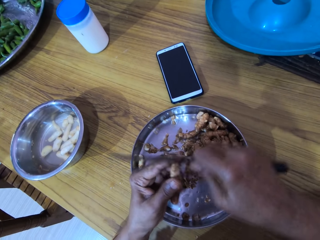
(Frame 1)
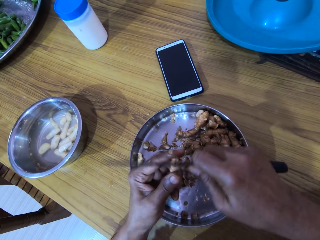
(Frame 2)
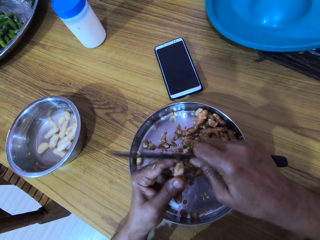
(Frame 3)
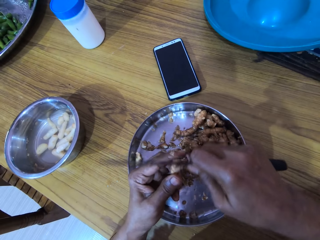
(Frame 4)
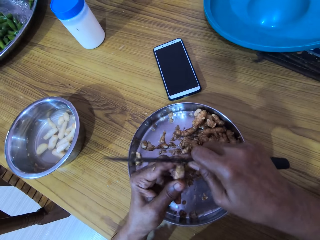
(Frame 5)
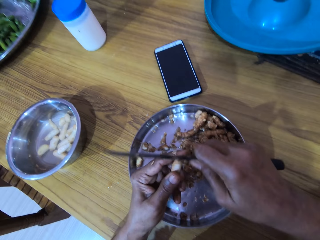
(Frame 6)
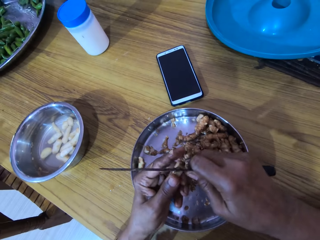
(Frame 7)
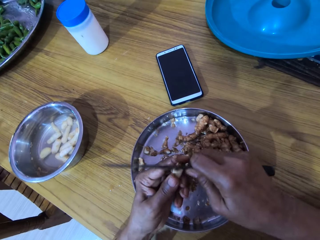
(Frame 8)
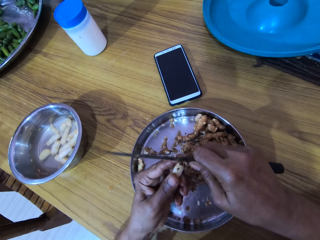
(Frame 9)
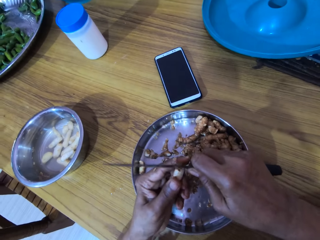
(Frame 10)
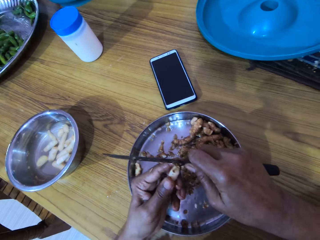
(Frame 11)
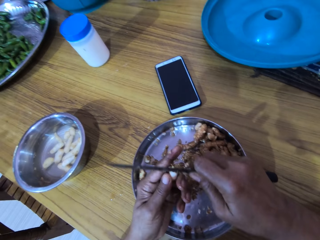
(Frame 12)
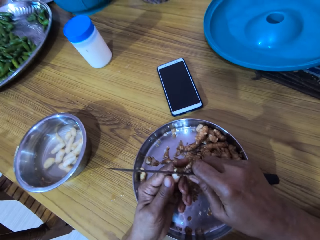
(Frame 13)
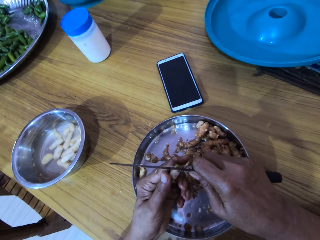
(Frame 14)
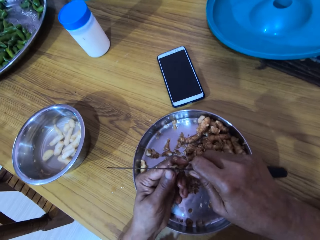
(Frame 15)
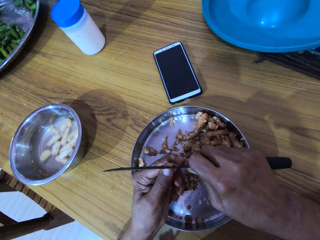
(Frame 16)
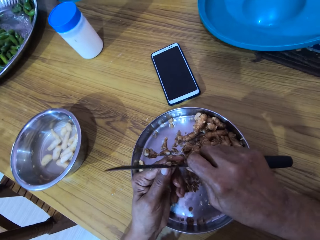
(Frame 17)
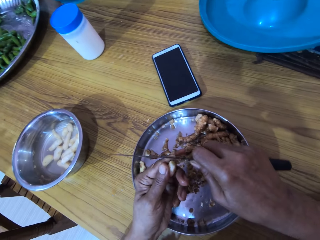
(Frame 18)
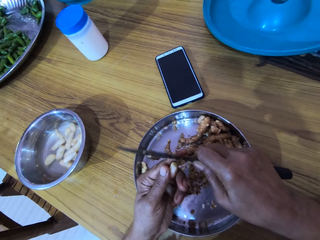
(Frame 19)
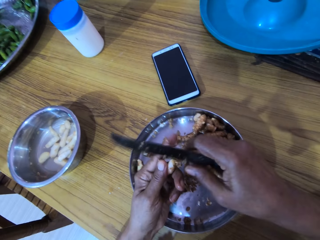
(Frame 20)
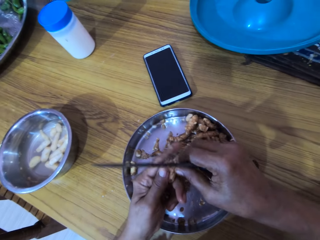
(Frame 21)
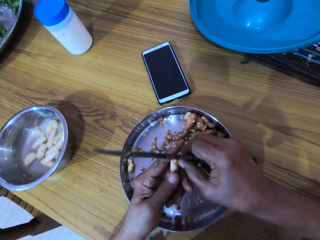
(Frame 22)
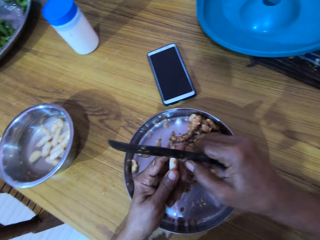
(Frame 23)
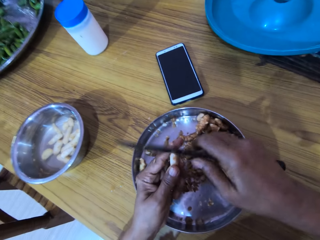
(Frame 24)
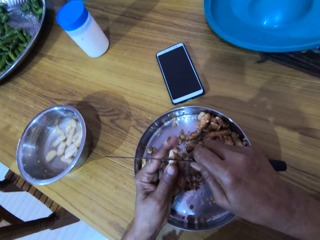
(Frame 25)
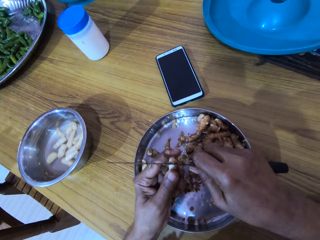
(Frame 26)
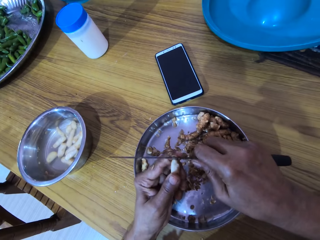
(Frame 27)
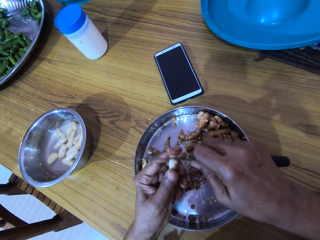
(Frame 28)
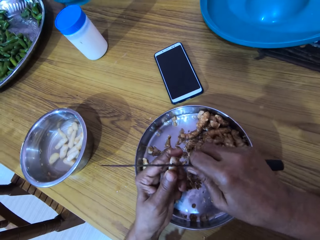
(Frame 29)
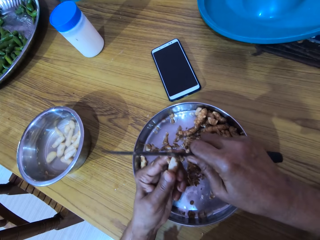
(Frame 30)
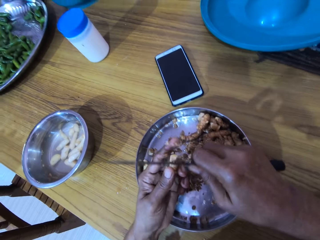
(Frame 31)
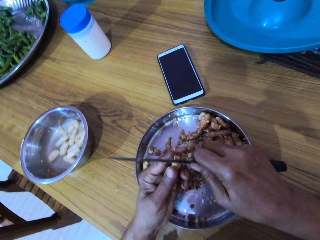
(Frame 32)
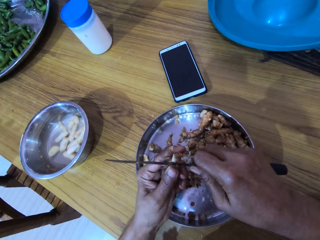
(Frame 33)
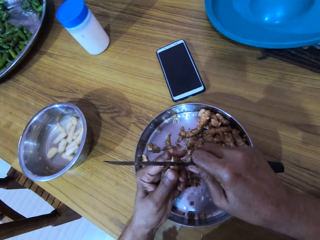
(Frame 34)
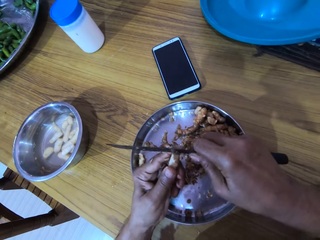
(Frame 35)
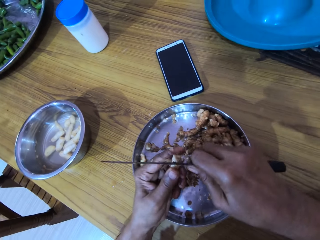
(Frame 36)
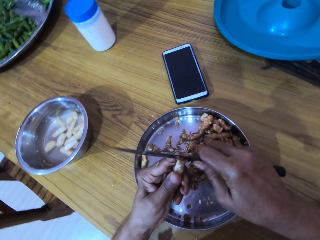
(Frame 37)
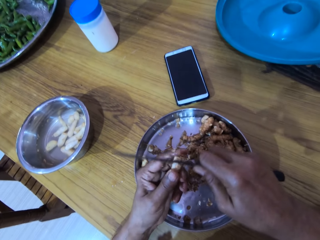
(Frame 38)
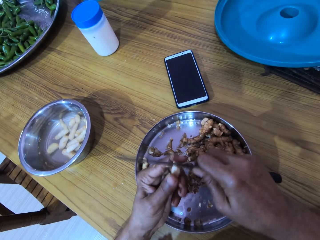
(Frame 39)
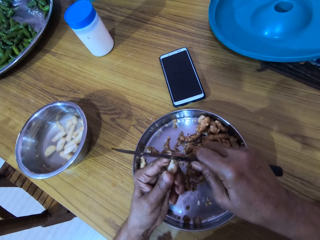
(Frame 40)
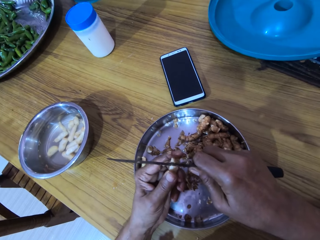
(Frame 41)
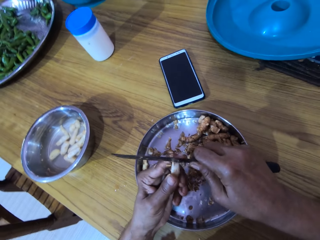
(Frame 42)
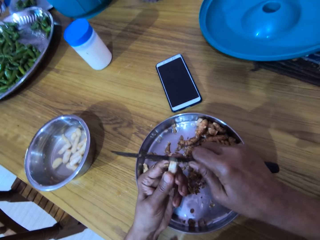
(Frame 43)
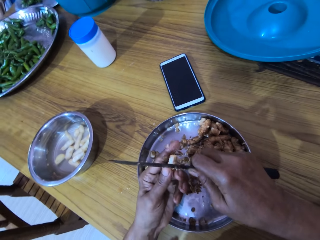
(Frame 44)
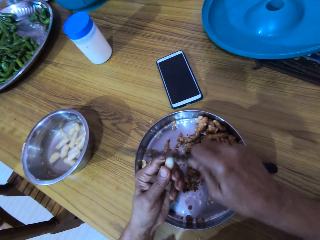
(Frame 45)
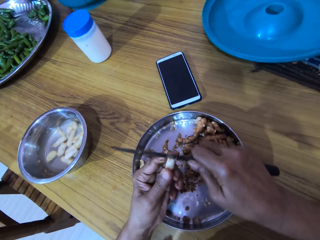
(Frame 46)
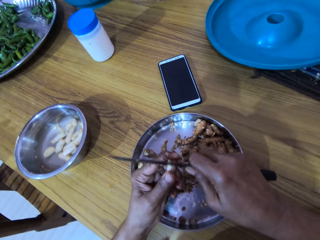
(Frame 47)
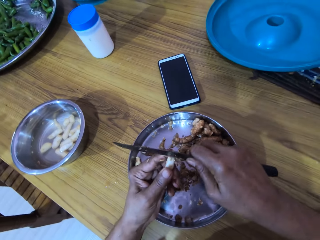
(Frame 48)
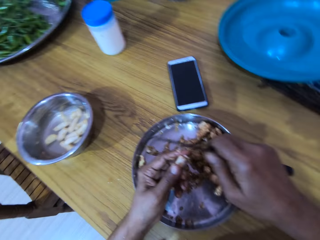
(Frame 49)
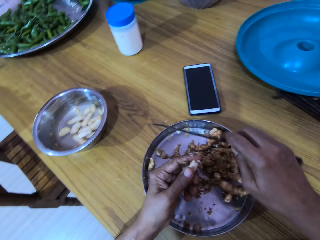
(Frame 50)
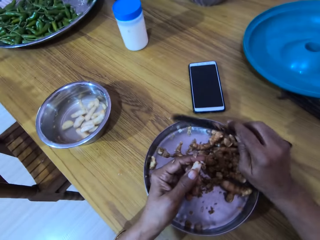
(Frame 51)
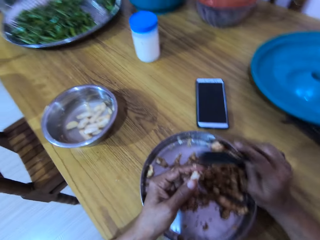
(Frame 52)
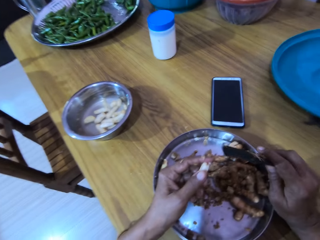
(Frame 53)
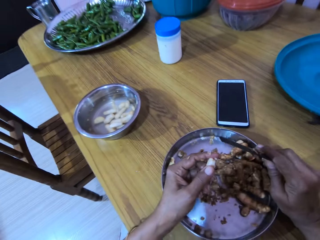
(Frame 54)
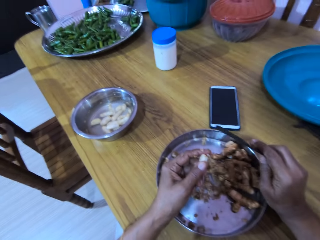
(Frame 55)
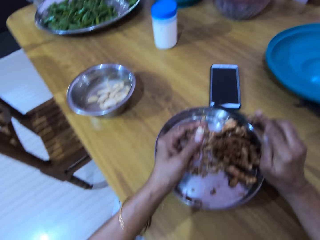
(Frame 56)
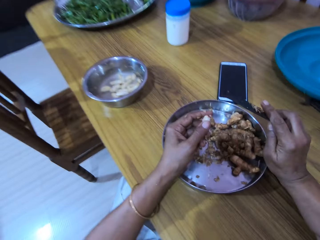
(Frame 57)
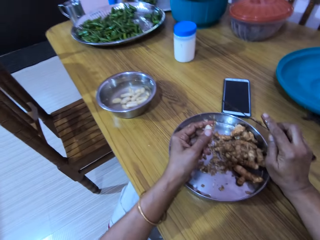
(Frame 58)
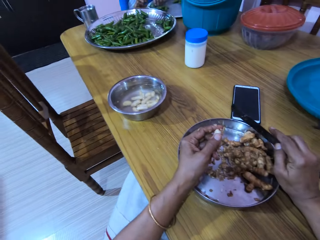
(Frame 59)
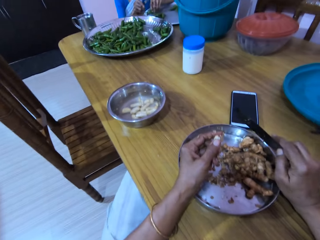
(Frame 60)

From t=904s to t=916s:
The woman converses with the man. The camera wearer moves the bowl on the table with both hands.

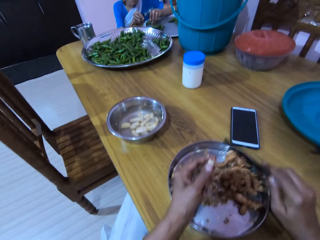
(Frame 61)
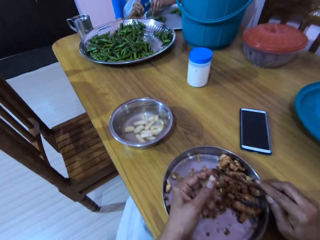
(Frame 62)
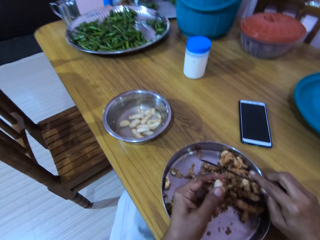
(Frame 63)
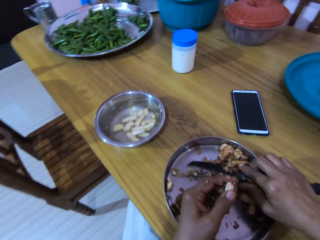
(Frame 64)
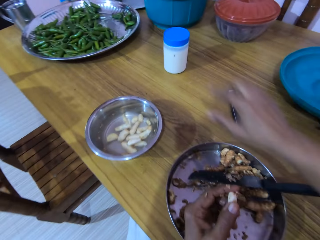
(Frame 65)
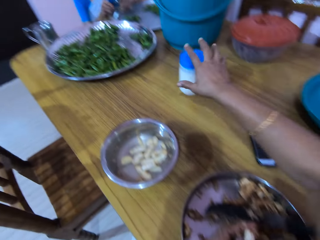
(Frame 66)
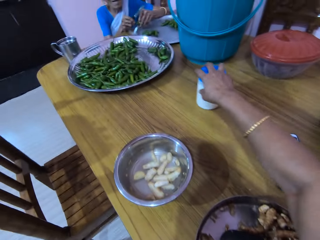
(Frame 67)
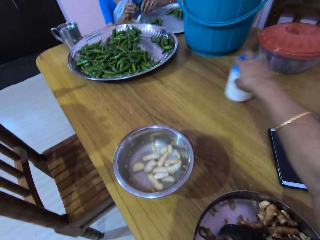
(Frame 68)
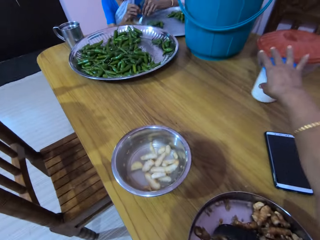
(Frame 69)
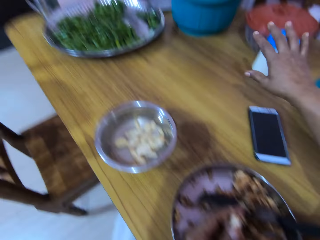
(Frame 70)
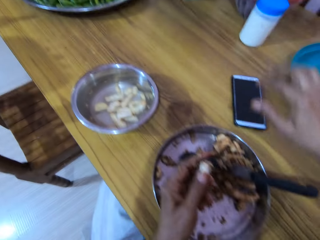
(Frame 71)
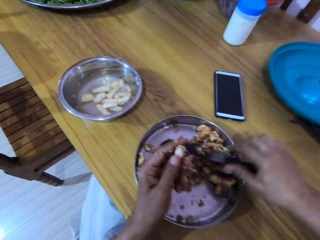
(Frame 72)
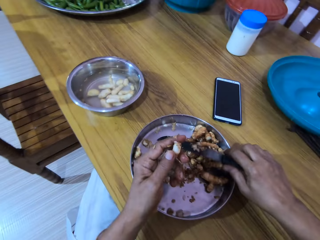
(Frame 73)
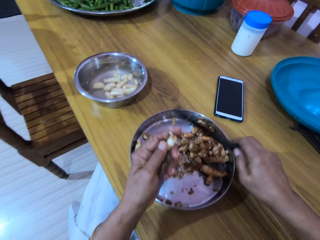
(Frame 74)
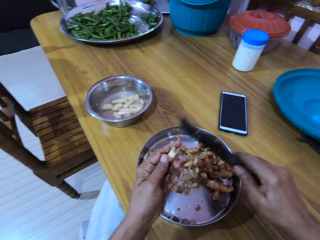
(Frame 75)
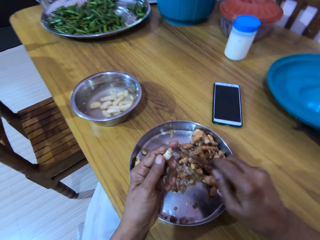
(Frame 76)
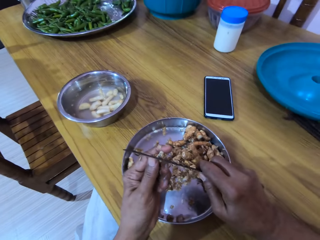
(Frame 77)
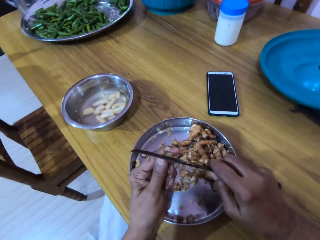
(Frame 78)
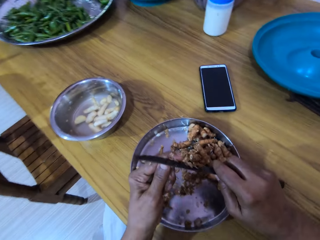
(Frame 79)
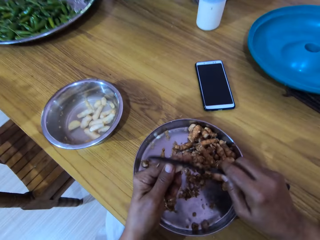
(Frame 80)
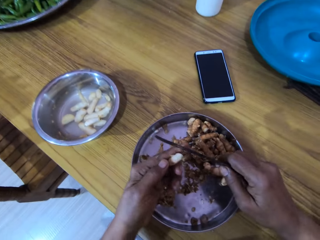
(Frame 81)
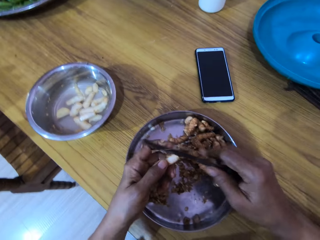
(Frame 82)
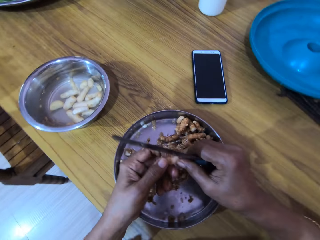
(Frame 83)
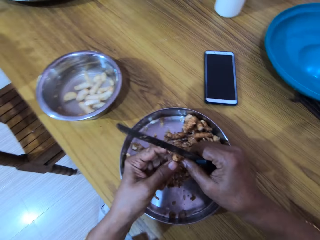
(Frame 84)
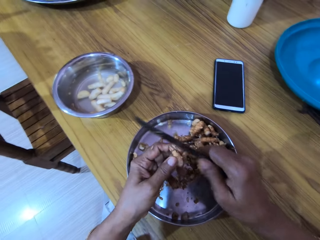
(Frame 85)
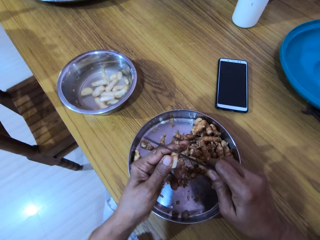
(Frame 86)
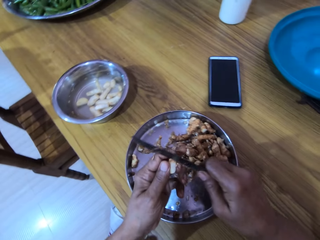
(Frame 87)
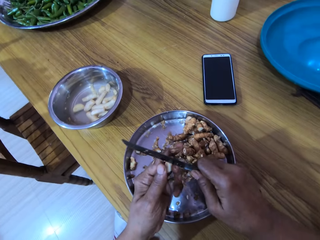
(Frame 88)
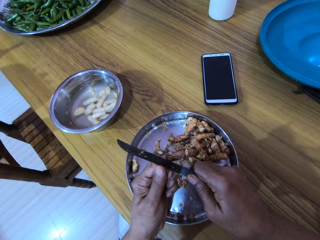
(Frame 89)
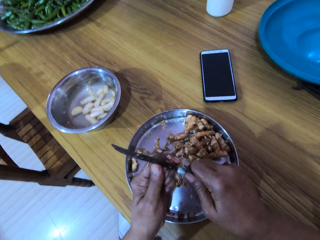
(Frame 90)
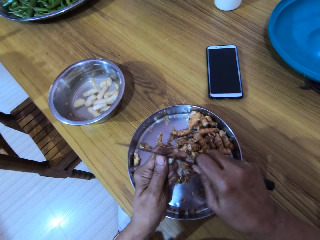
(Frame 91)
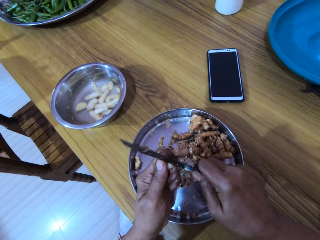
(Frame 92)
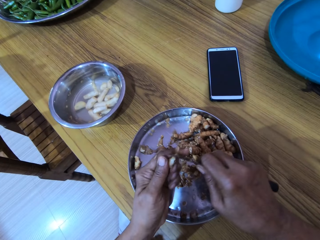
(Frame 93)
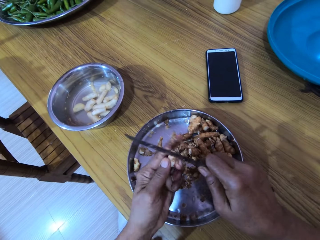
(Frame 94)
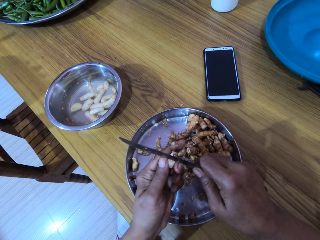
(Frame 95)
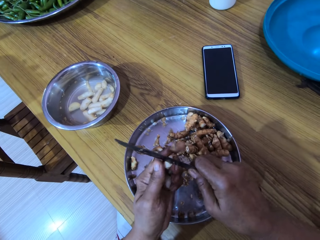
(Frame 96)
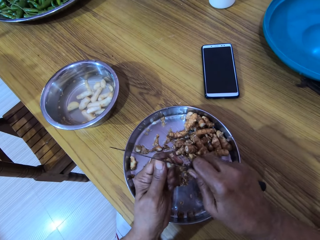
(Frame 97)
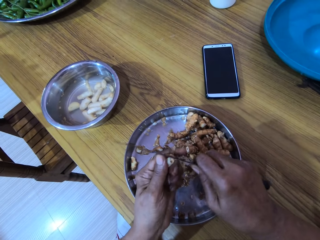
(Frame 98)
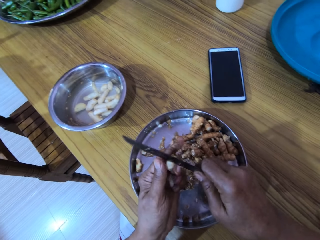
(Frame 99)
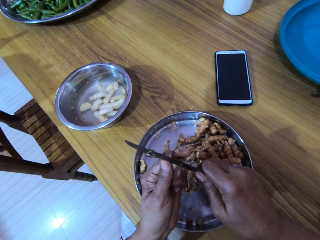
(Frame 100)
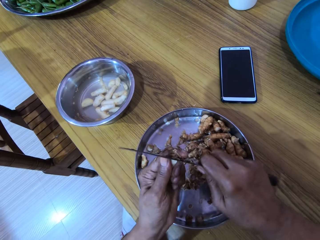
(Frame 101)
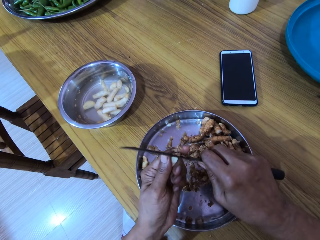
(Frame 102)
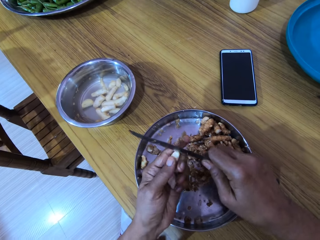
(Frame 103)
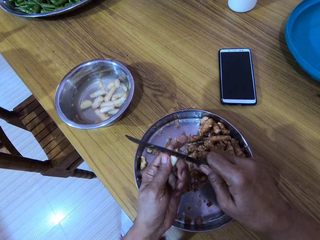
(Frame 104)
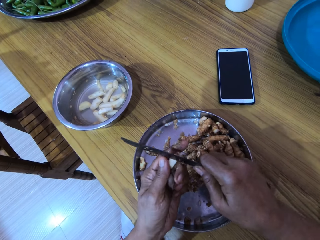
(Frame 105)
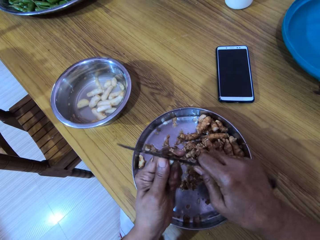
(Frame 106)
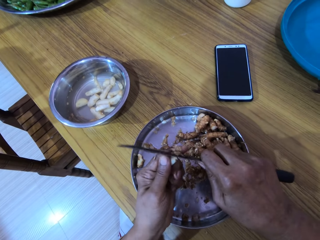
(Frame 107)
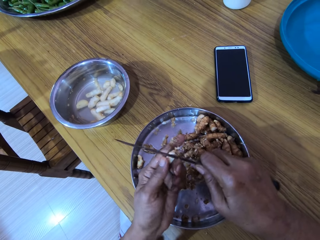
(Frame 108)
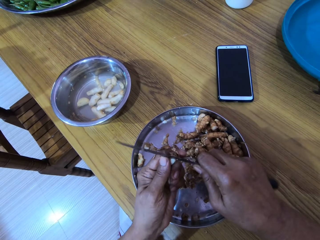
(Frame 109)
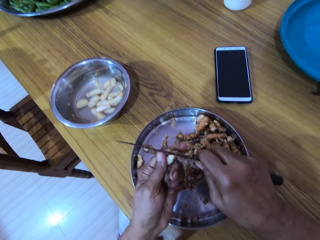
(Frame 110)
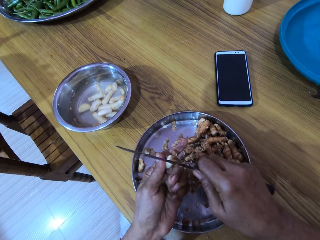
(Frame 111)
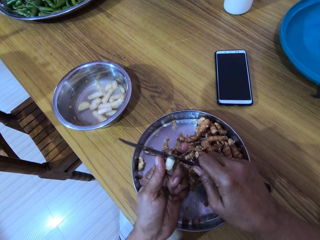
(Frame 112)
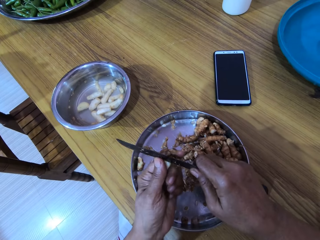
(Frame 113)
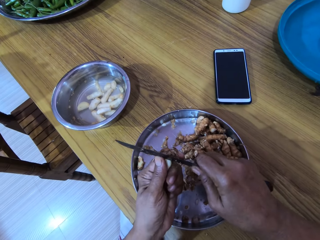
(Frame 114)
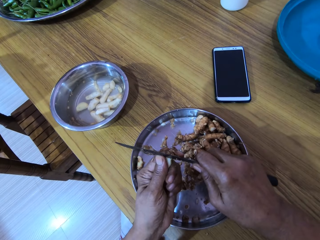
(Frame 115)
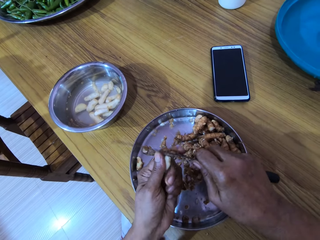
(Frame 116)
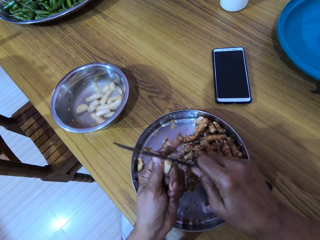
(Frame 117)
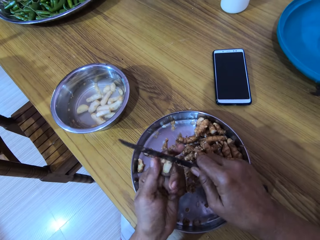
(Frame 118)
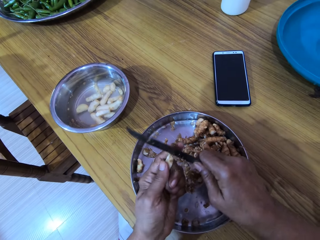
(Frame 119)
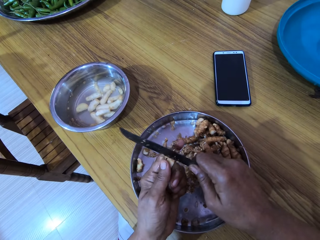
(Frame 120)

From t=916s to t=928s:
The woman holds a green pea pod in both hands. The camera wearer drops the knife on the bowl with her right hand. She slides a jar of salt on the table with her right hand. She picks up the knife from the bowl with her right hand. She peels the ginger in her left hand with the knife in her right hand.
